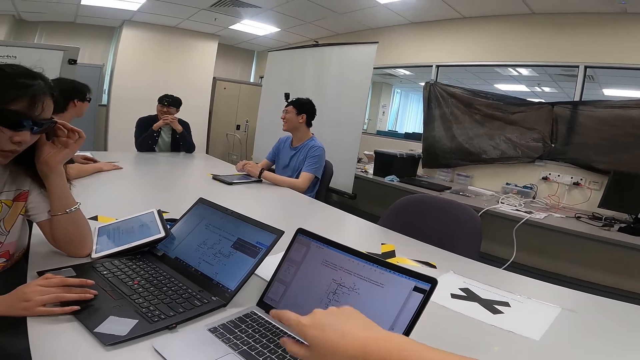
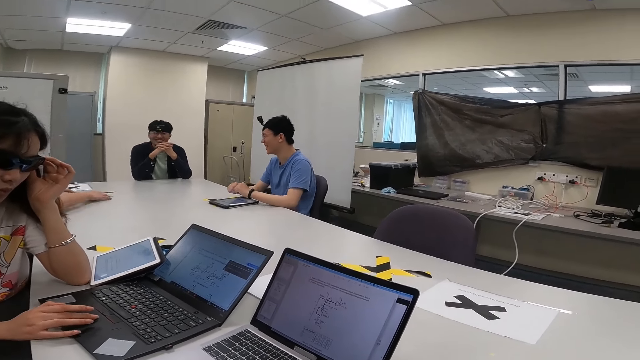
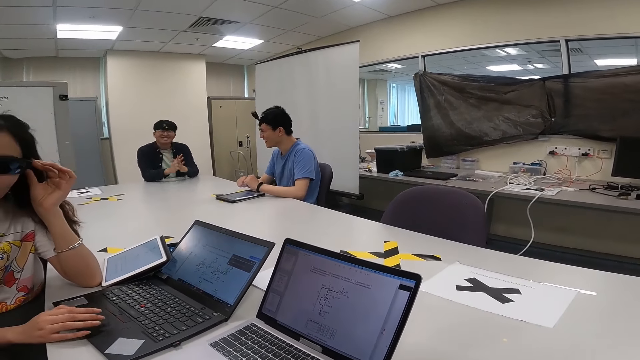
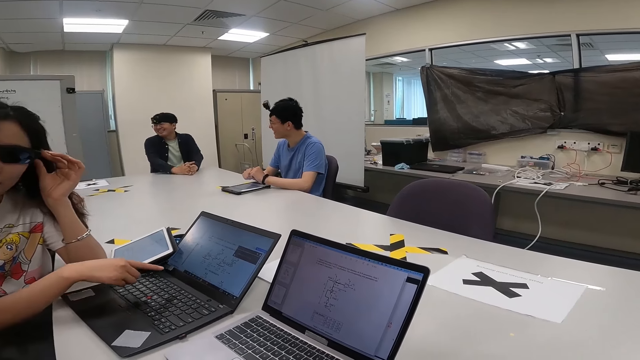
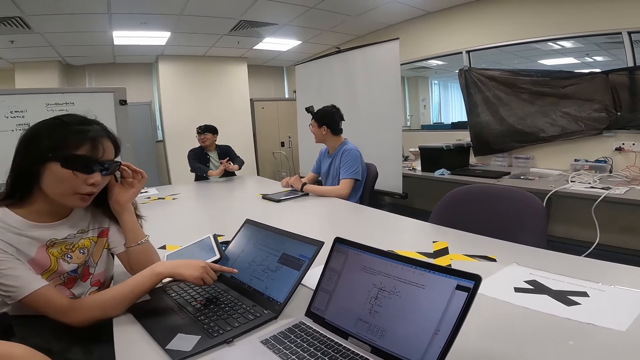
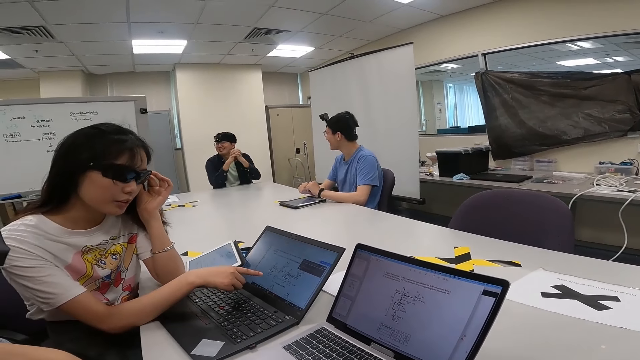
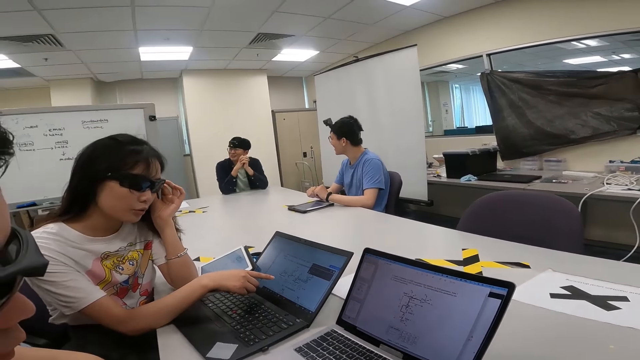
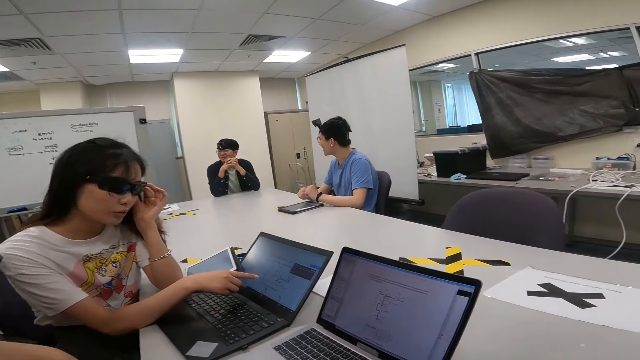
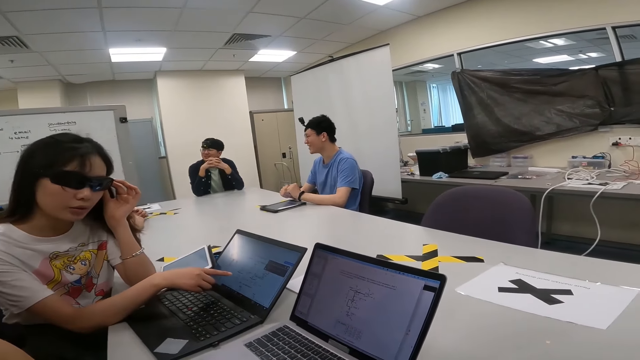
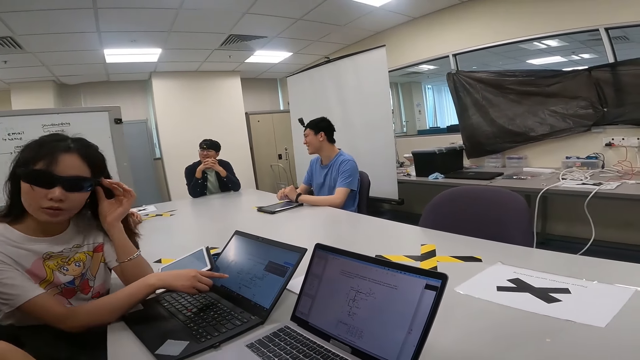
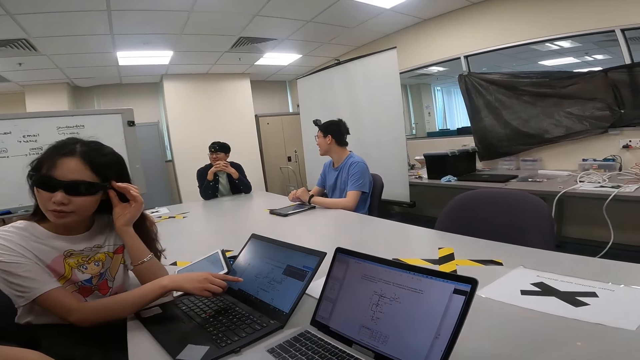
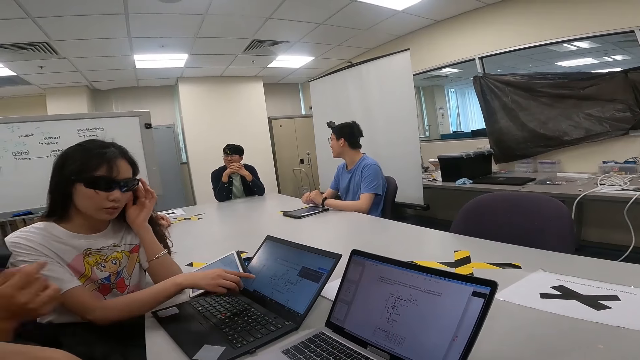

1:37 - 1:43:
A man interacts with a woman.

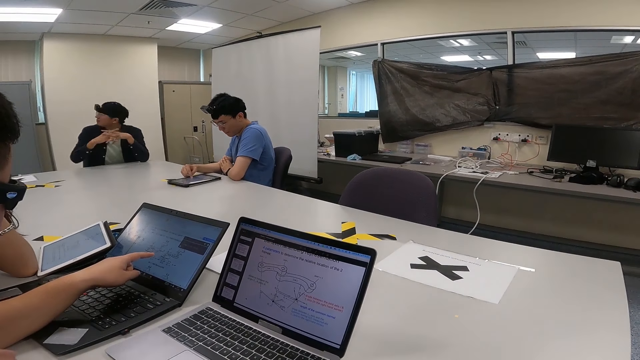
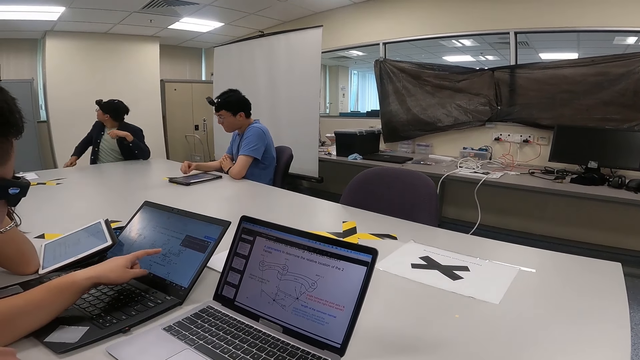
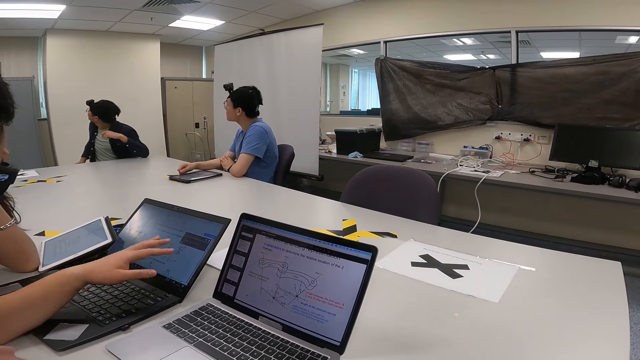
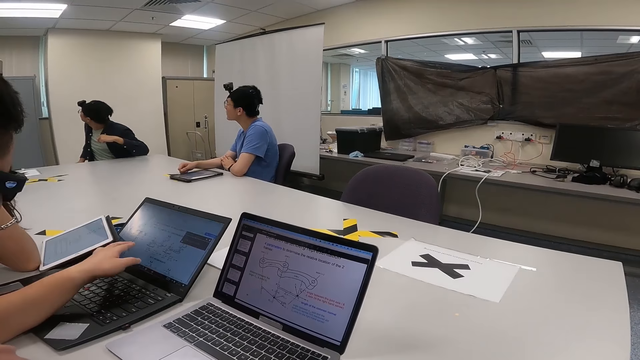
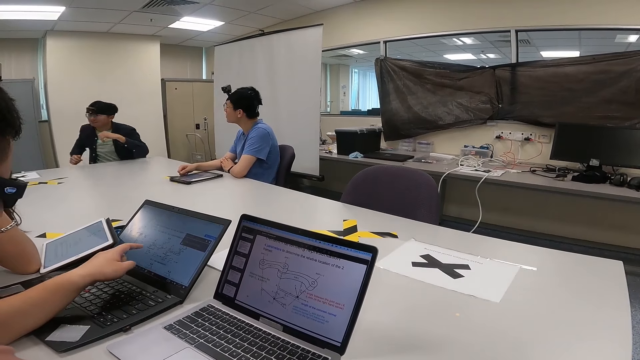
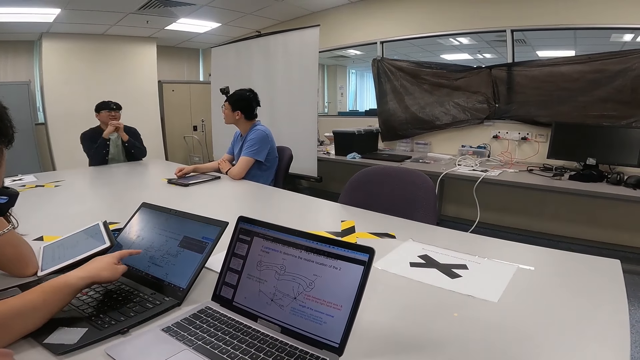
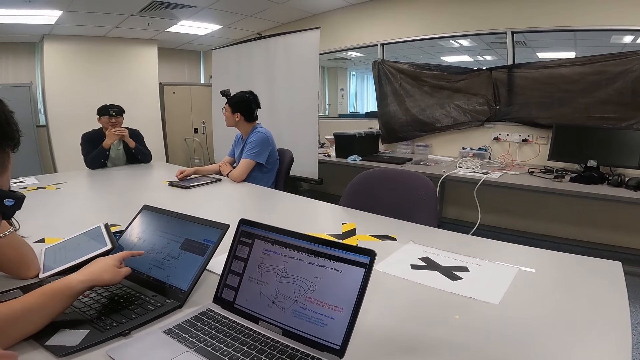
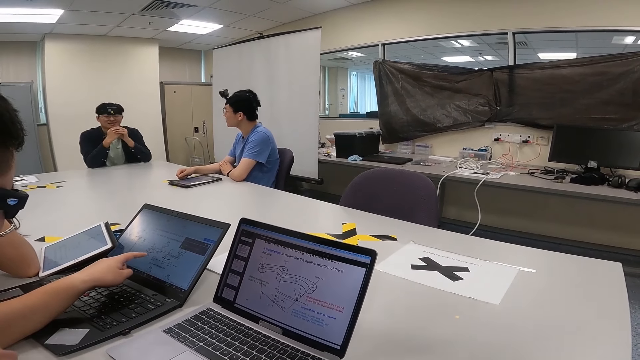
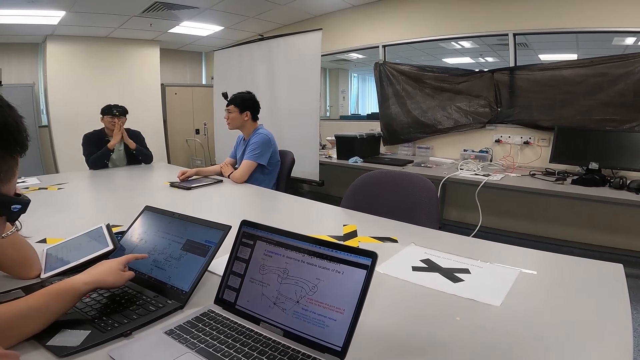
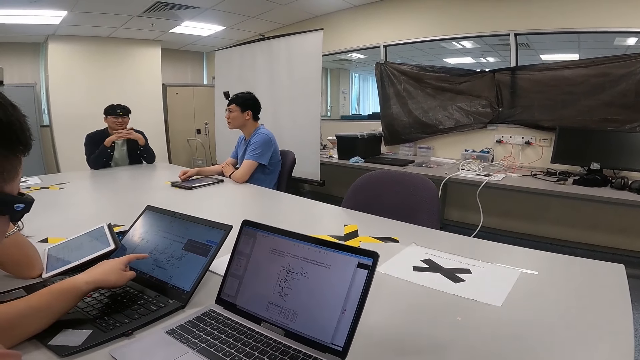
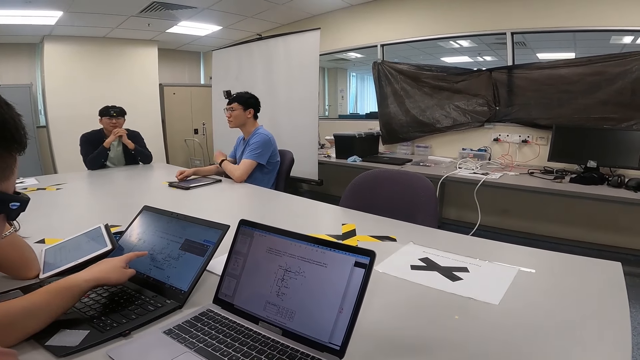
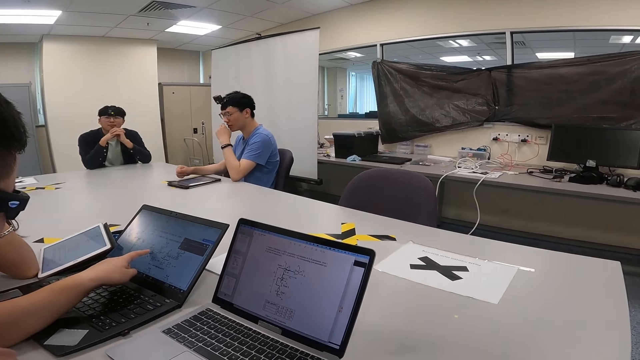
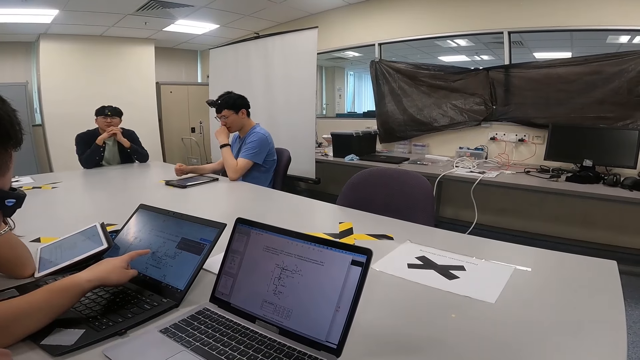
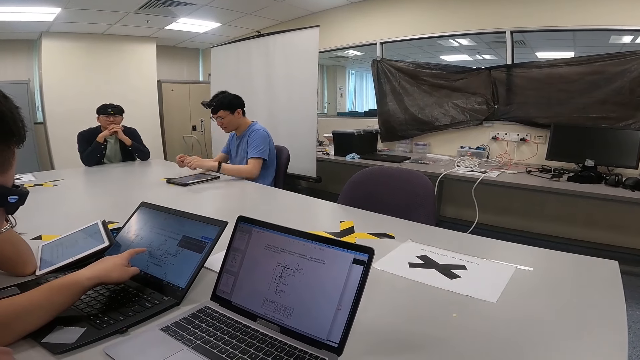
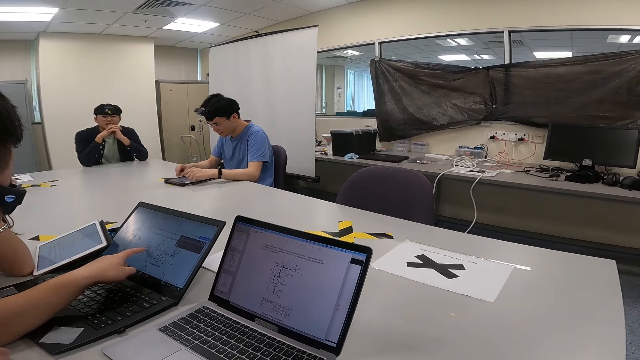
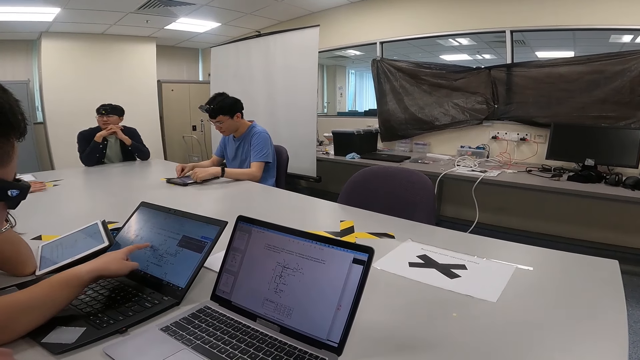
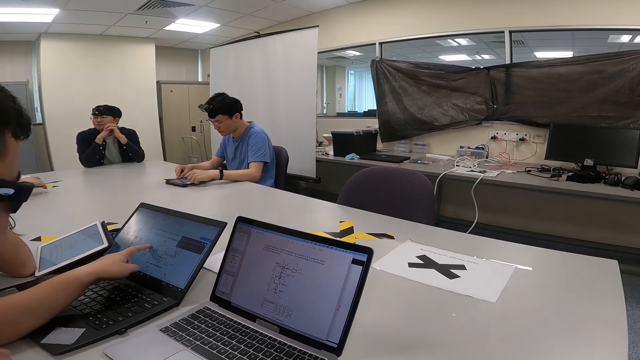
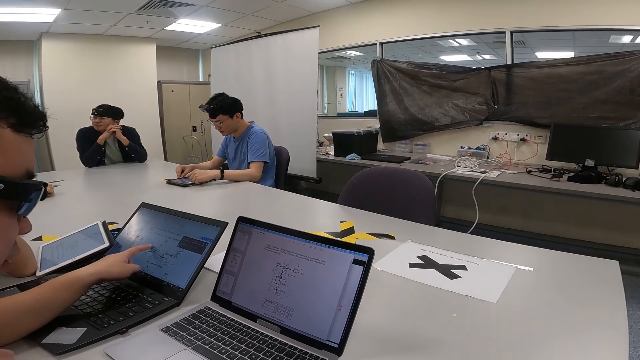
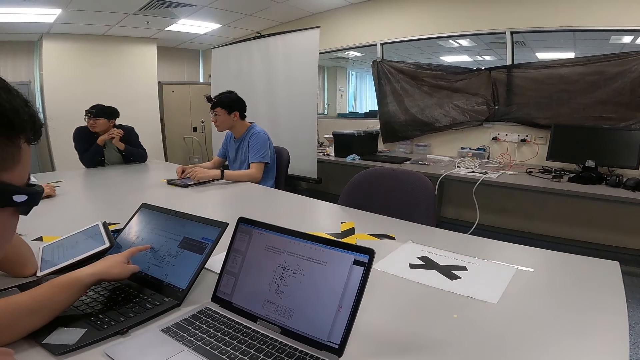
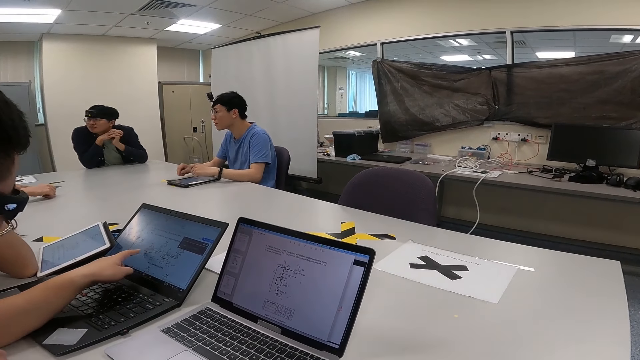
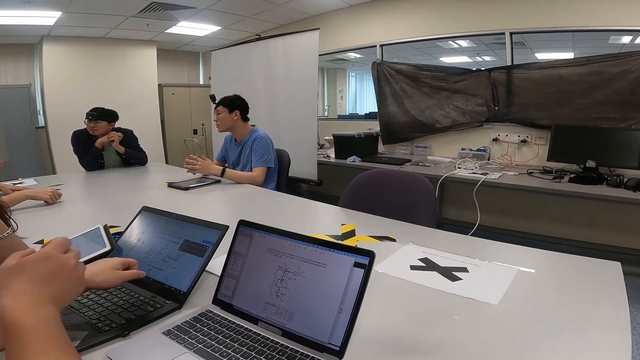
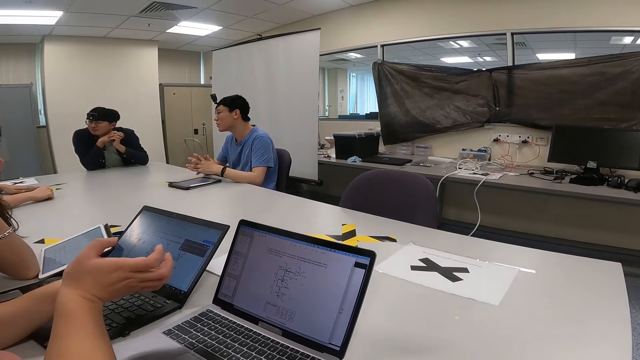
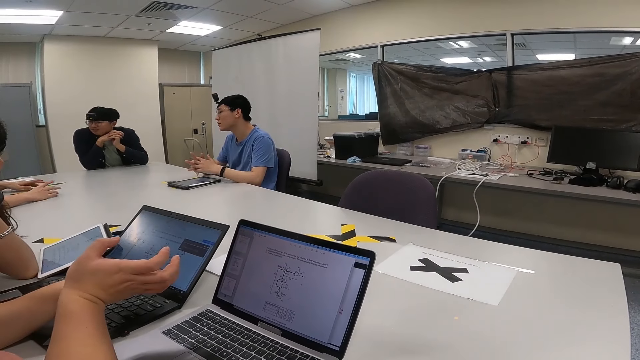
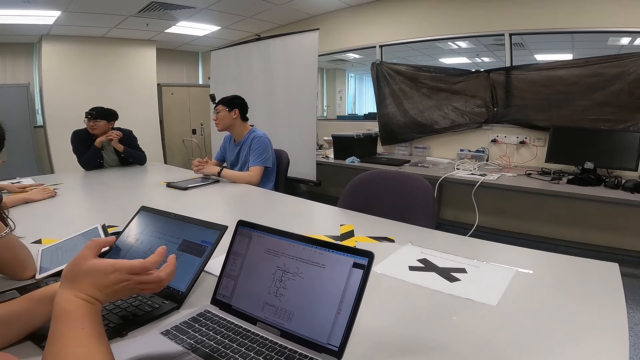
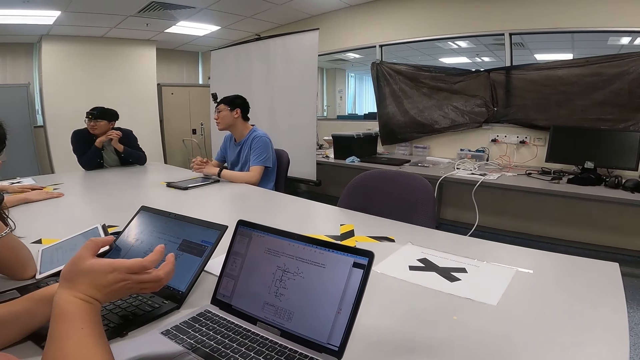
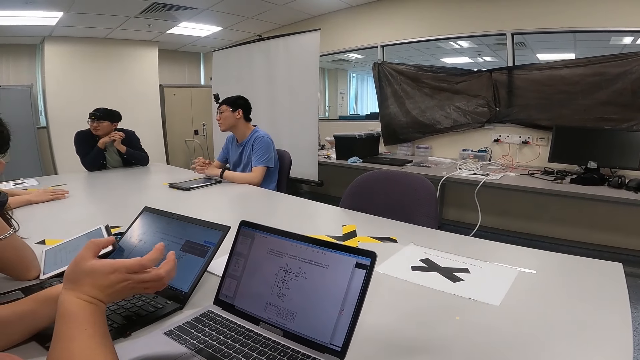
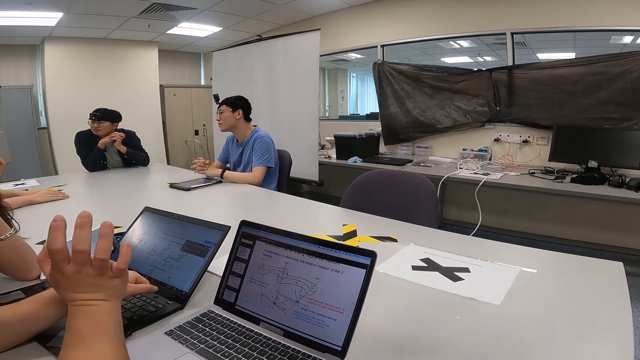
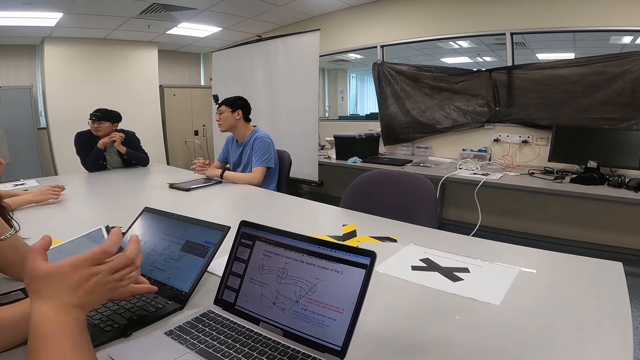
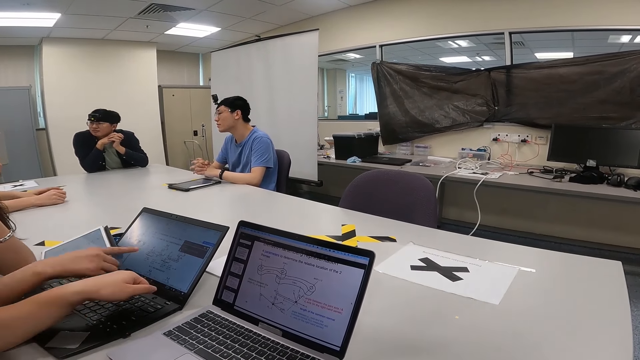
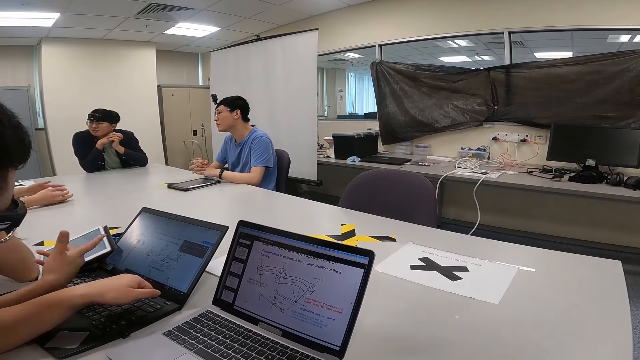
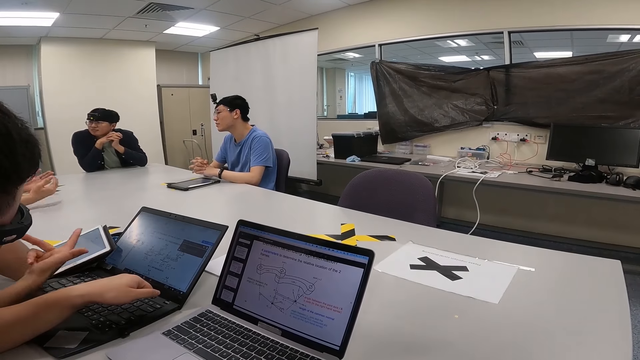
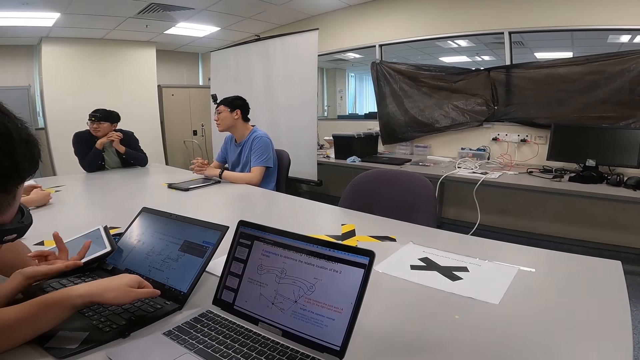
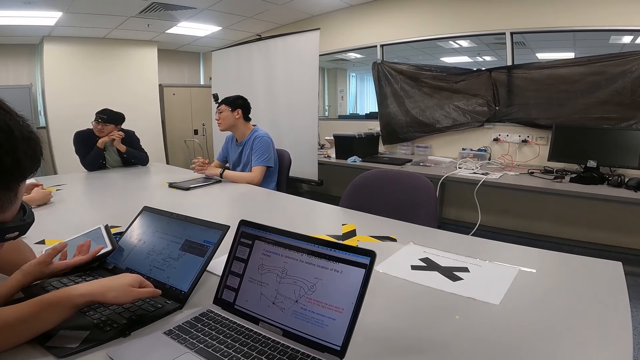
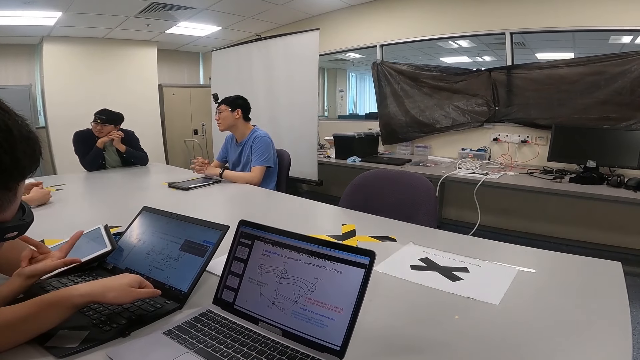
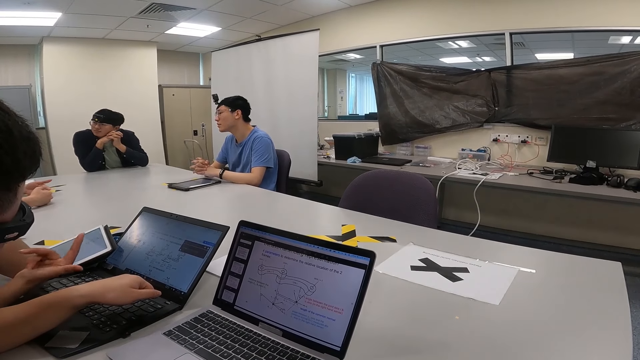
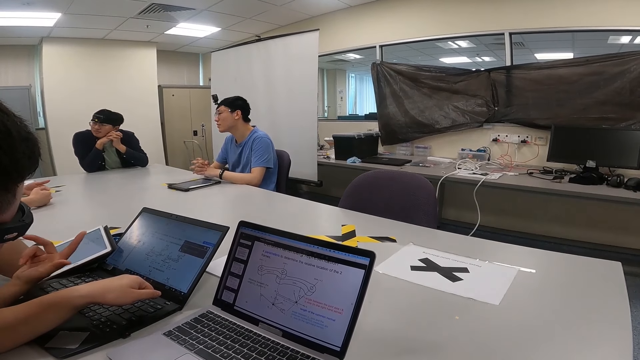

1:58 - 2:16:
A man looks back. Another man operates laptops. A woman interacts with the other man.
